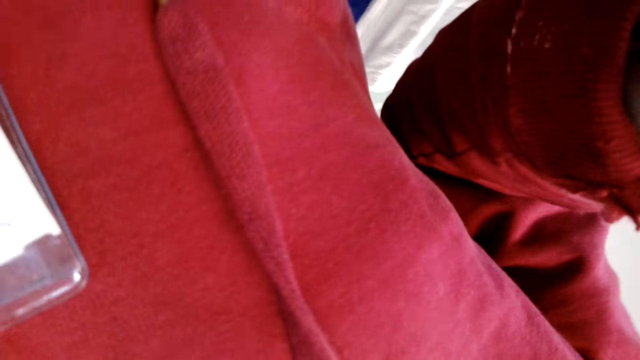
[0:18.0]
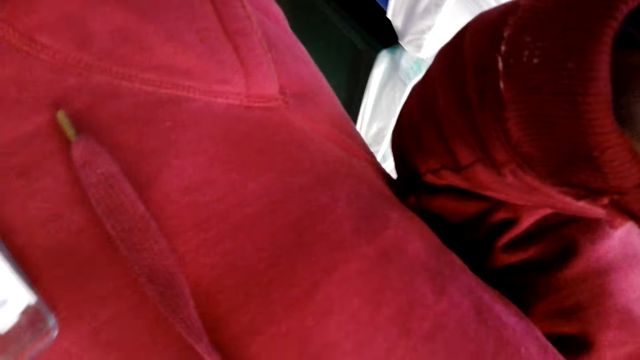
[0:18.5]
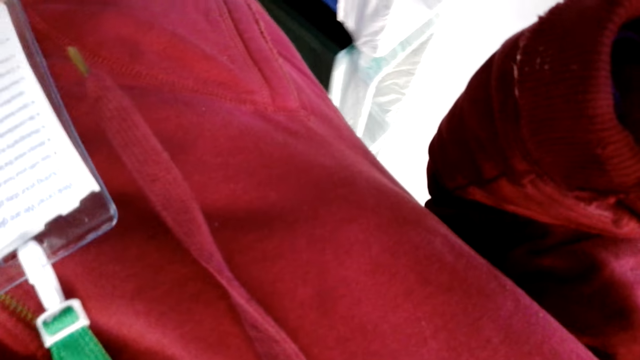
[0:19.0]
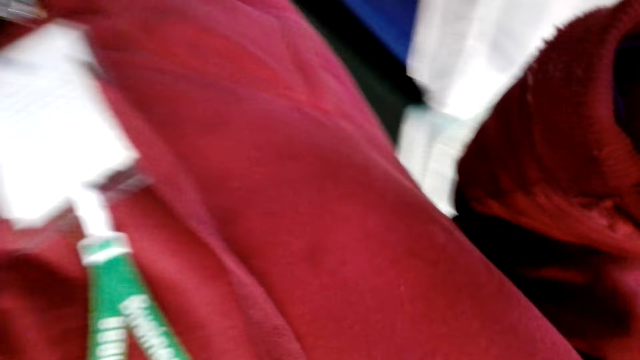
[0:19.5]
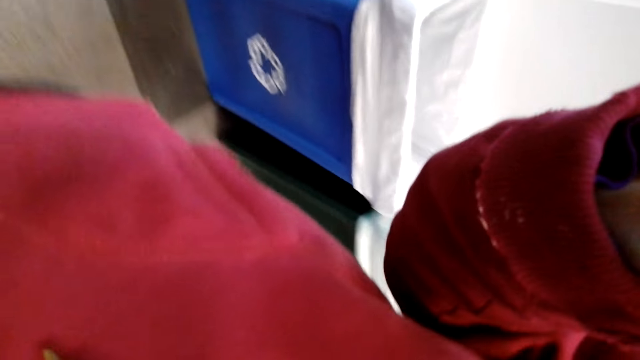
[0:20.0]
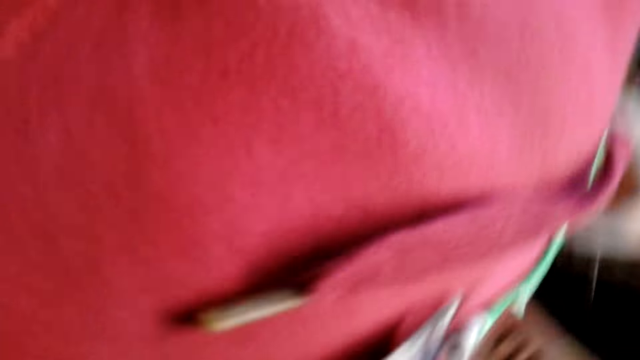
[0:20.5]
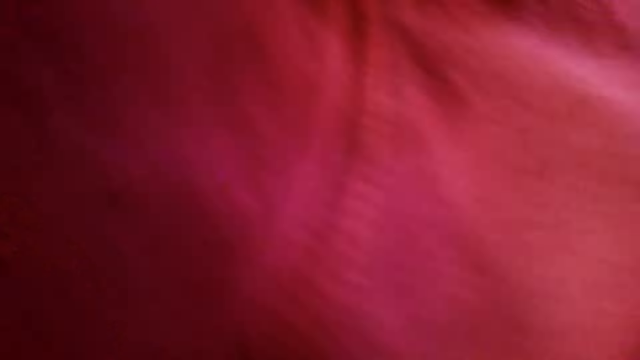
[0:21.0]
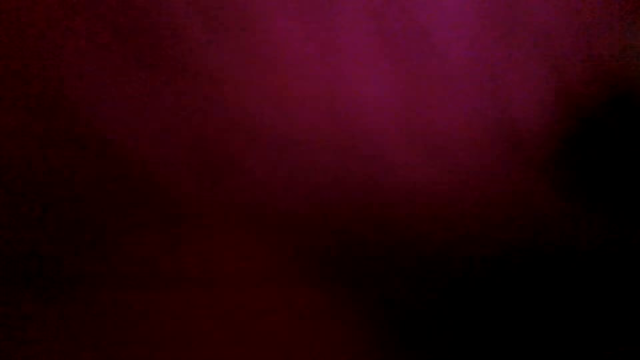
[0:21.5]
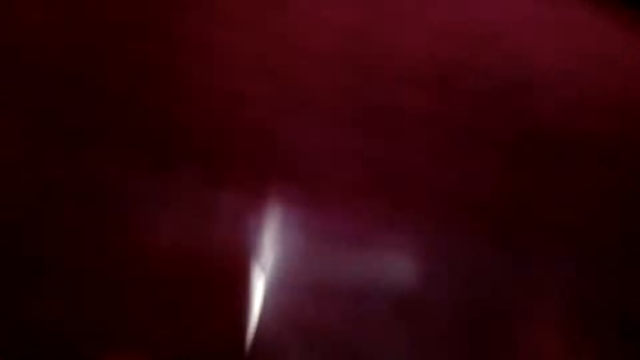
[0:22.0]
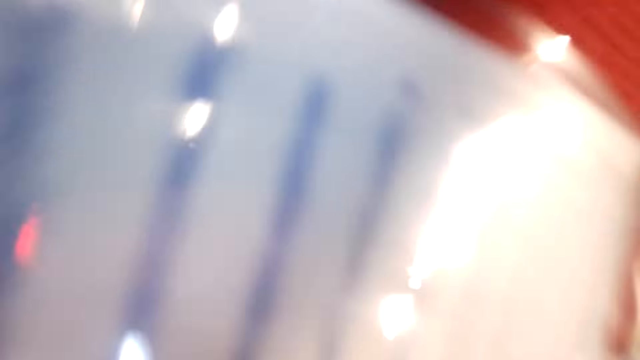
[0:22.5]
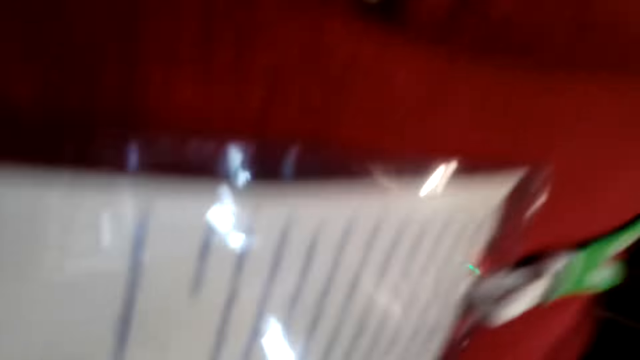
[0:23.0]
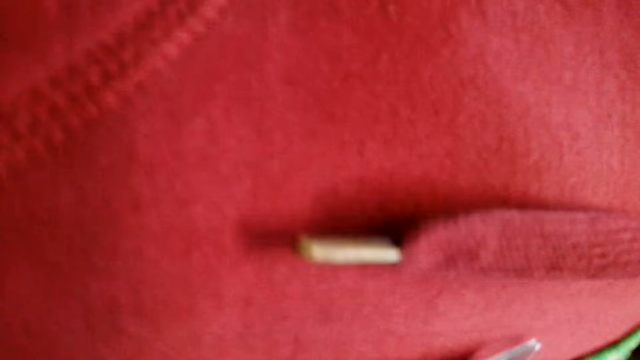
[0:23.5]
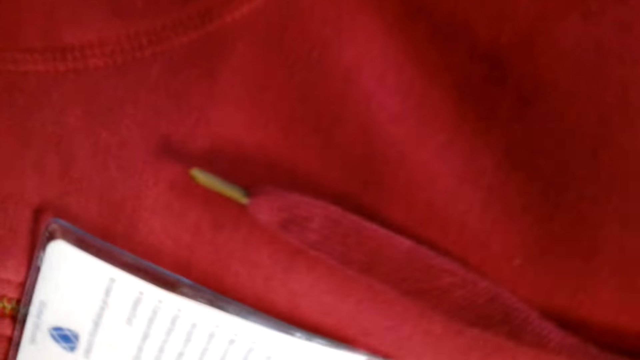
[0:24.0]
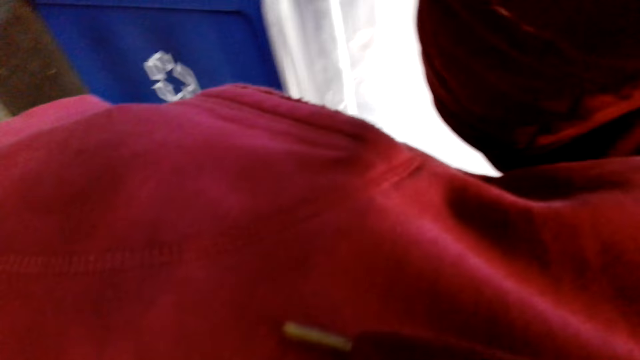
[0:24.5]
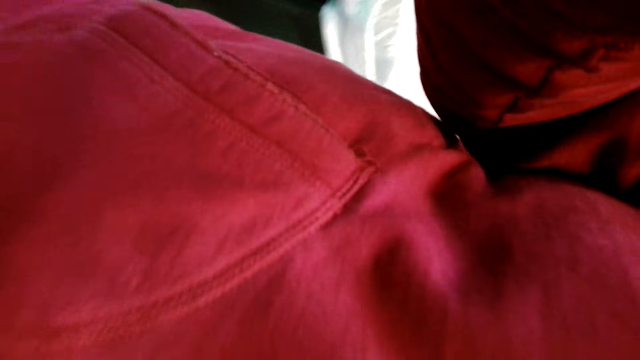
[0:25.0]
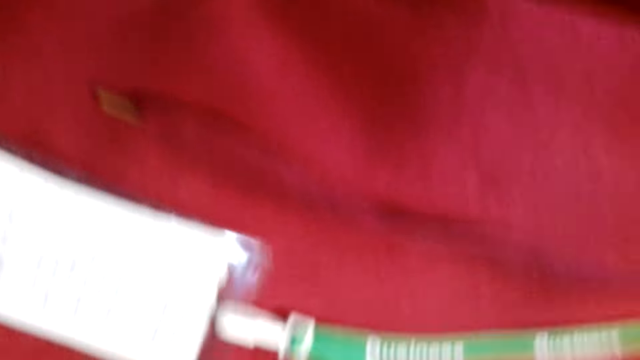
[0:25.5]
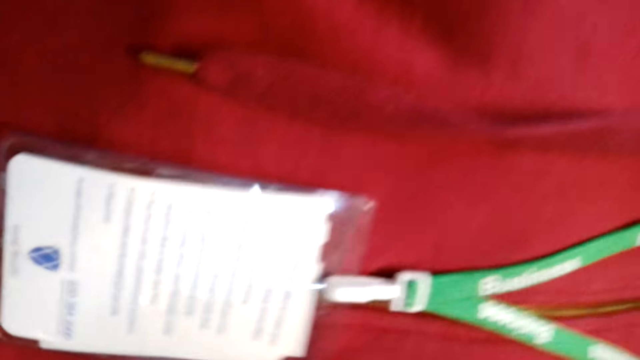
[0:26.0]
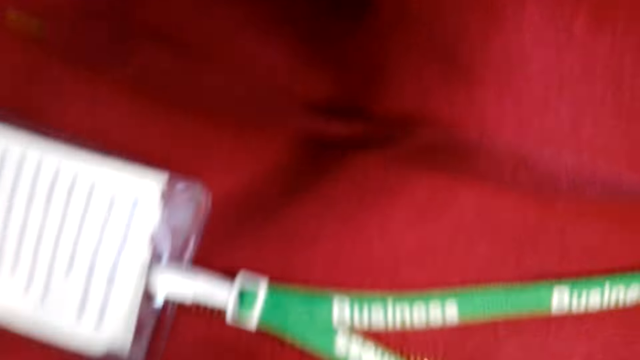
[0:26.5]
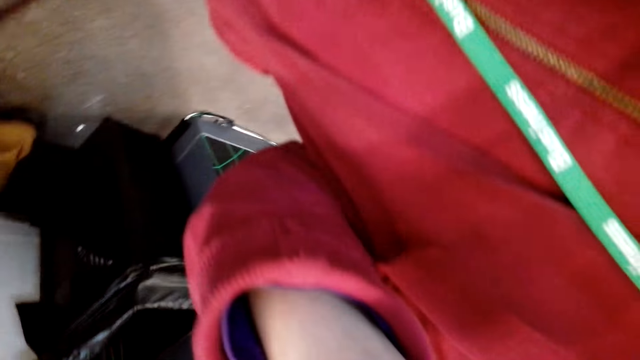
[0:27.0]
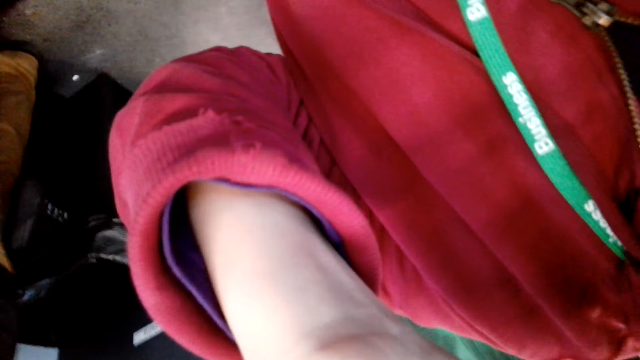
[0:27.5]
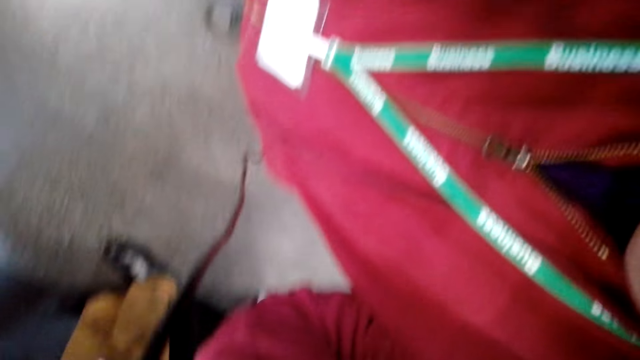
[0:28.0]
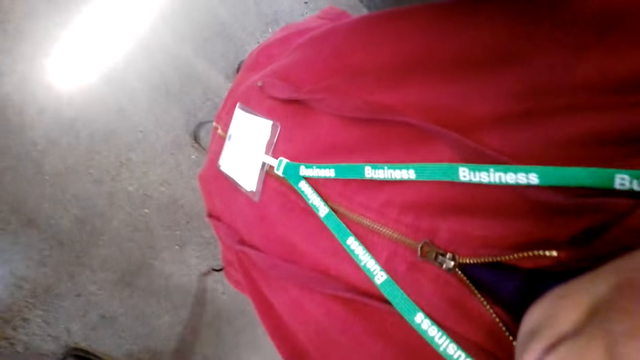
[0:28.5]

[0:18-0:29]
The camera wearer adjusts the camera. They look around. They hold something.

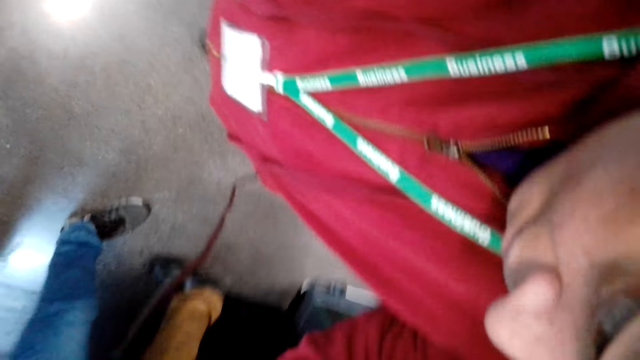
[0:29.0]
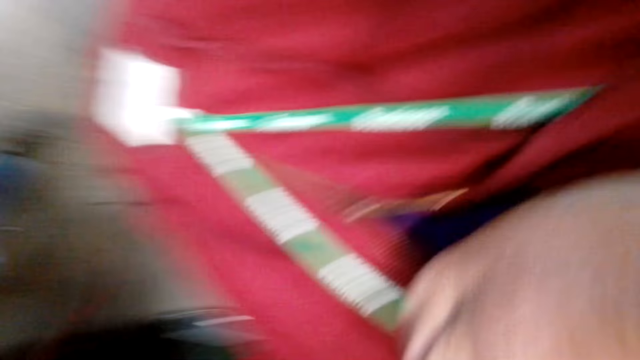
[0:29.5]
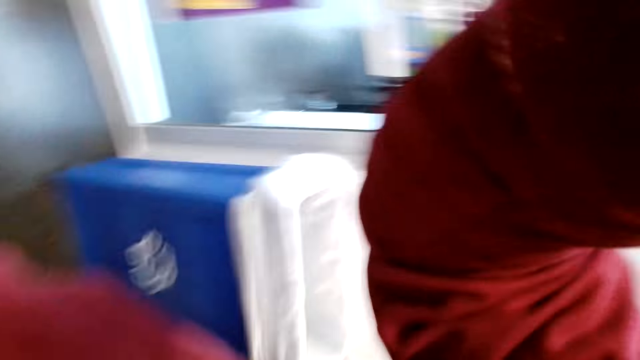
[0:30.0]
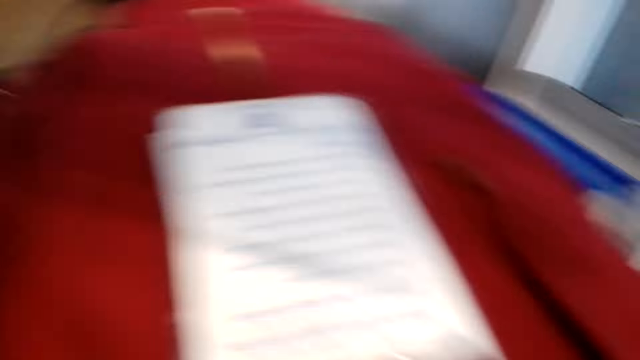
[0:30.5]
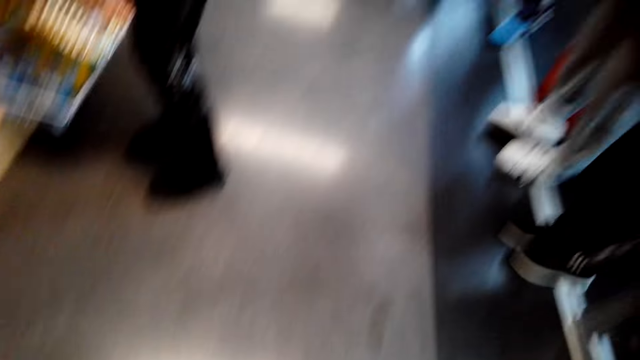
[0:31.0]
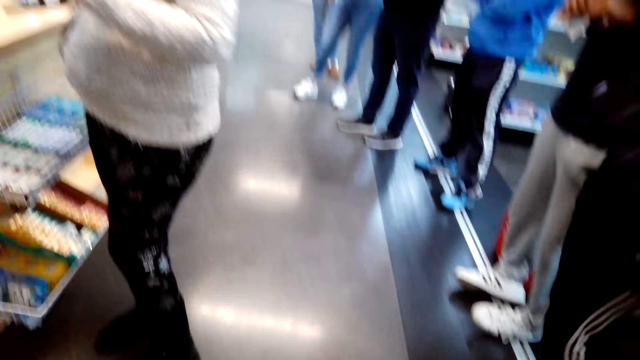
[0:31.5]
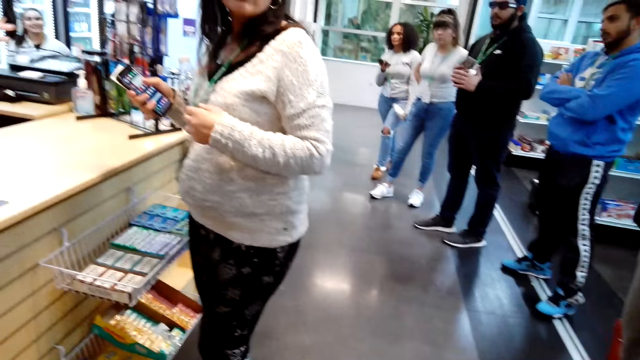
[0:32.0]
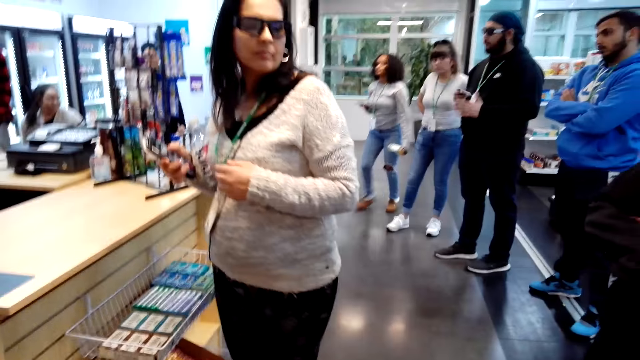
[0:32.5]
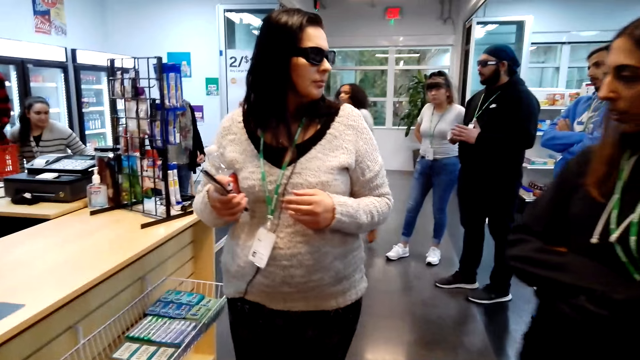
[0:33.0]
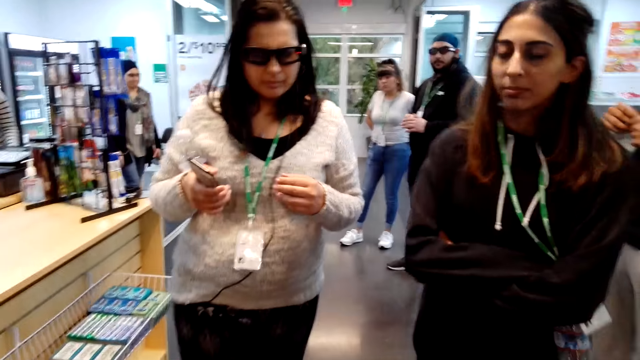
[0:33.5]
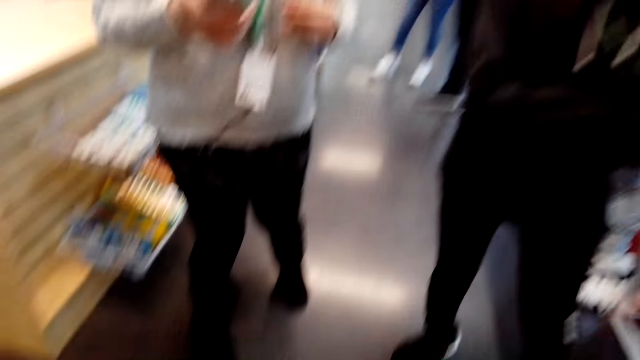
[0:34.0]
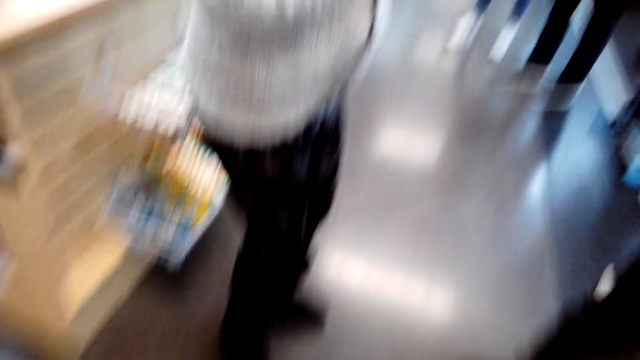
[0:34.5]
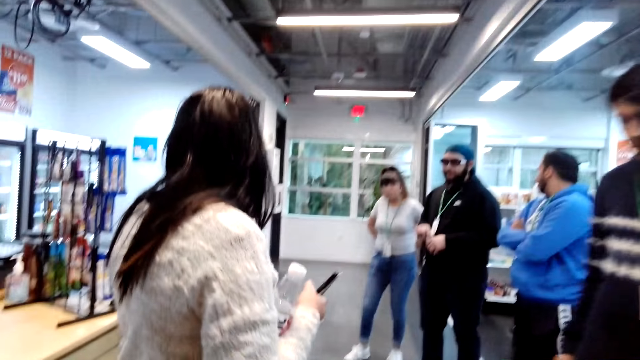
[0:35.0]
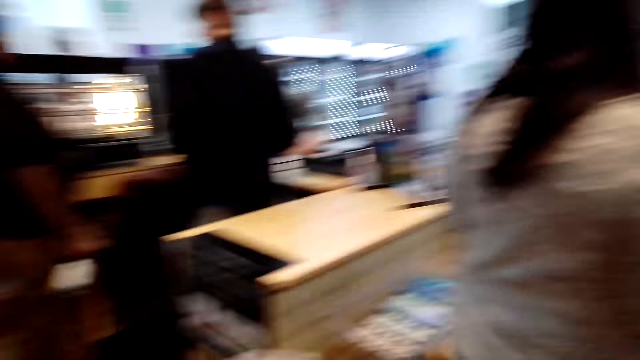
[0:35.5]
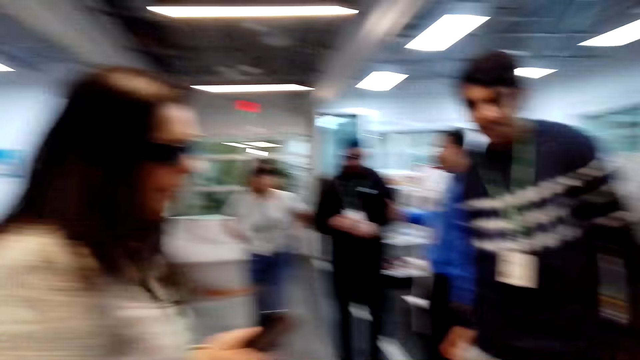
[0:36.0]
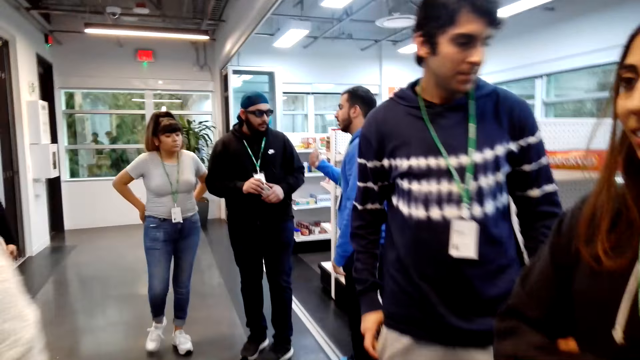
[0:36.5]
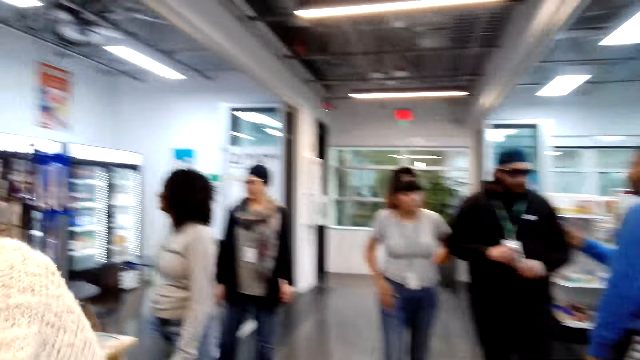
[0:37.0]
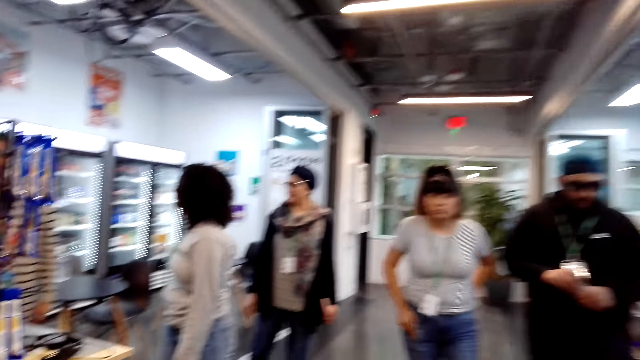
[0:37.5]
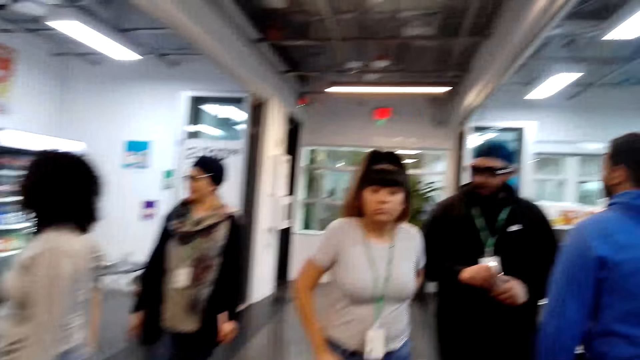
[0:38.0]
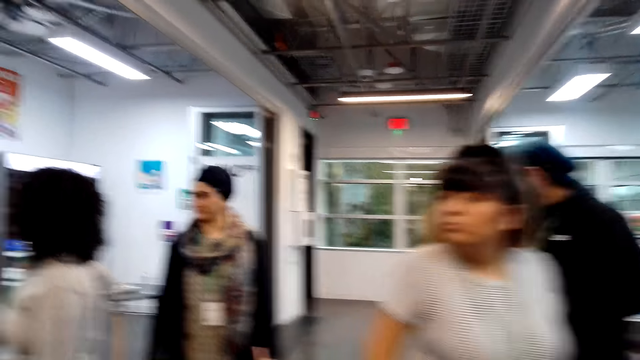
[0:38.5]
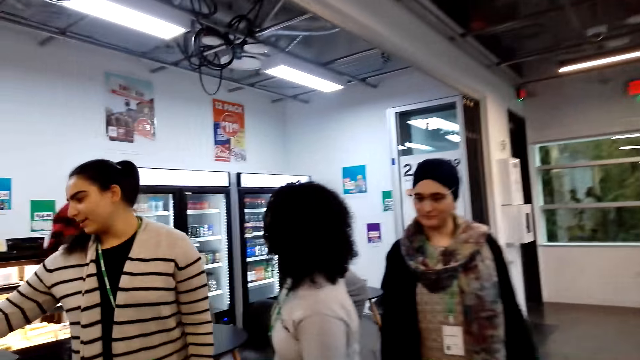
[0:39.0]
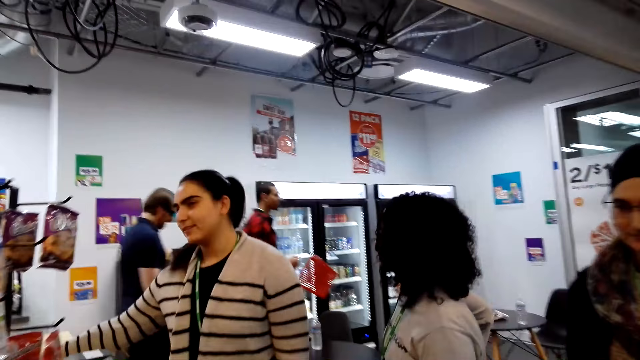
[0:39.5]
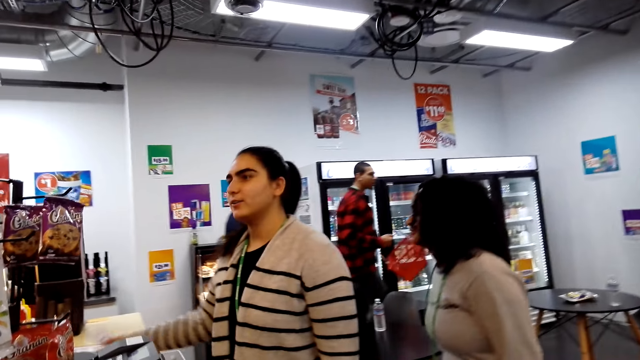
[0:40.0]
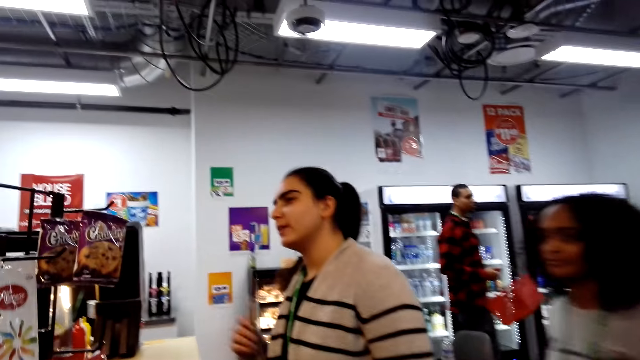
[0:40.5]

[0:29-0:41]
The camera wearer looks at a woman. They look around. They walk around.
